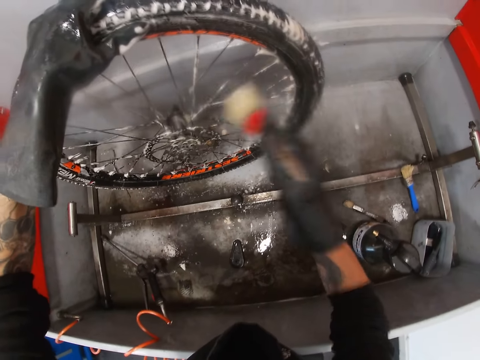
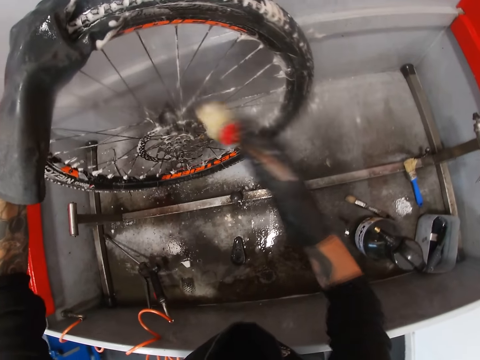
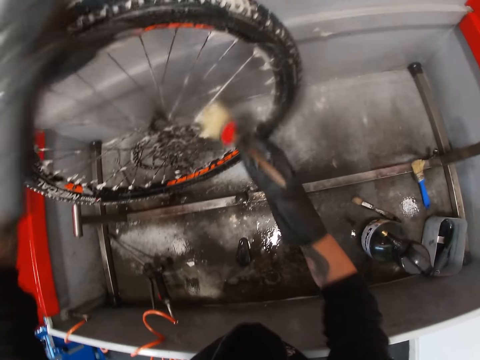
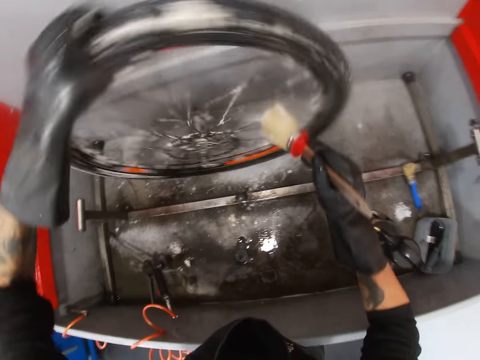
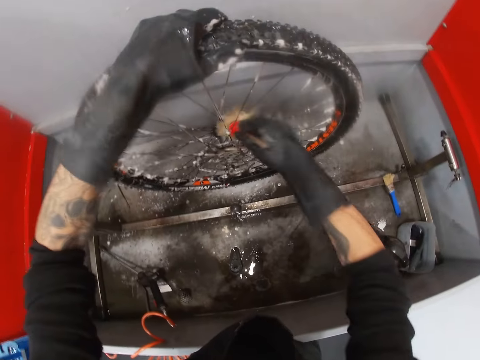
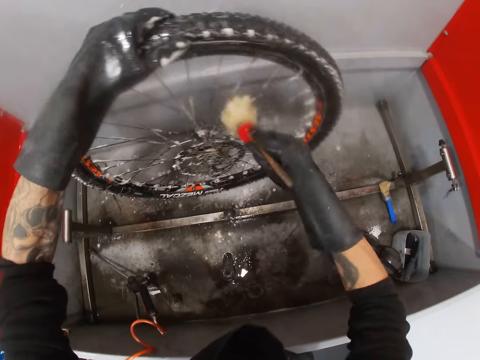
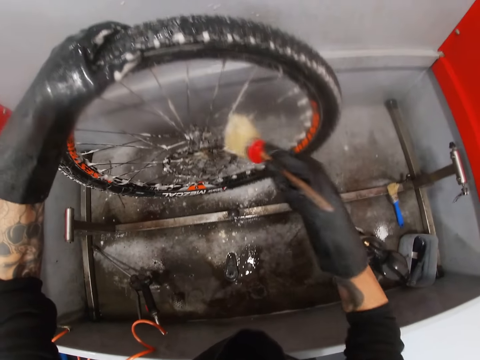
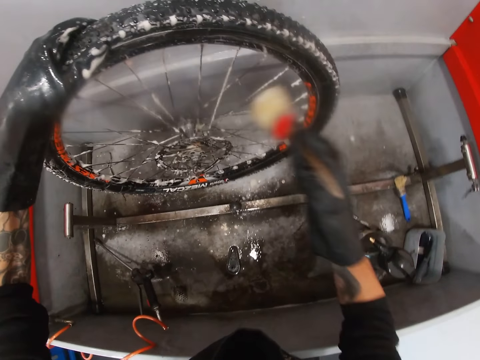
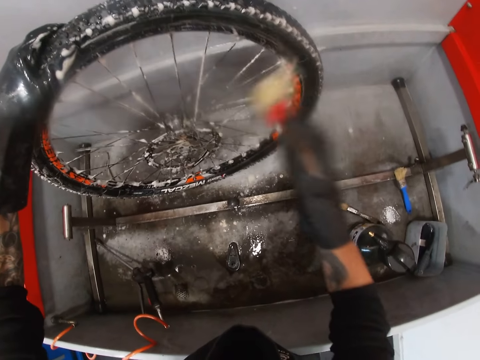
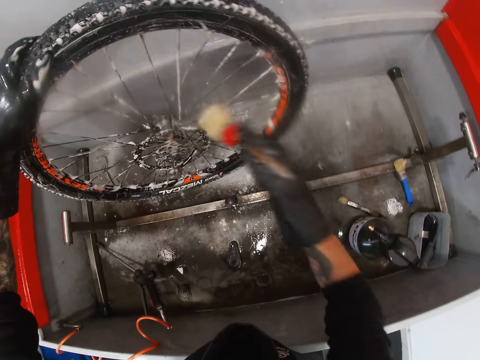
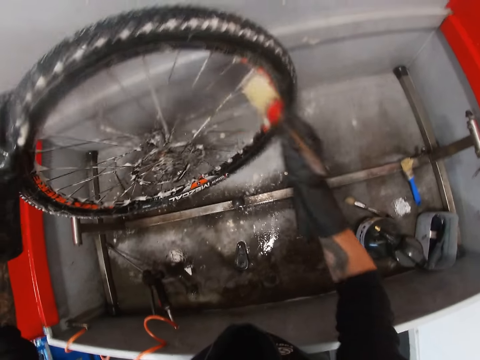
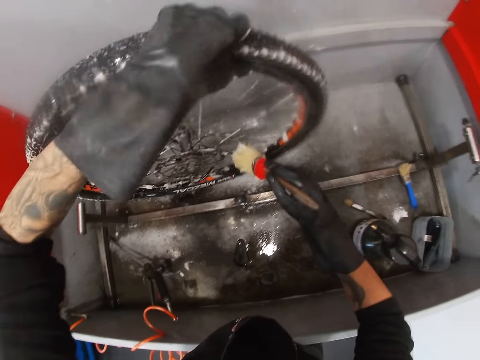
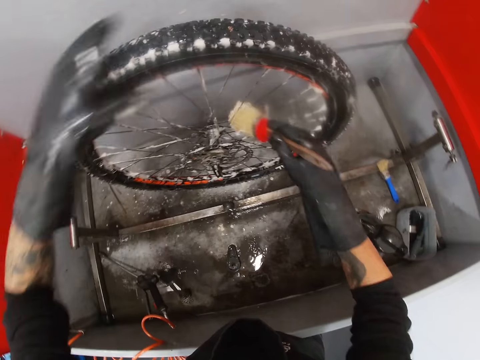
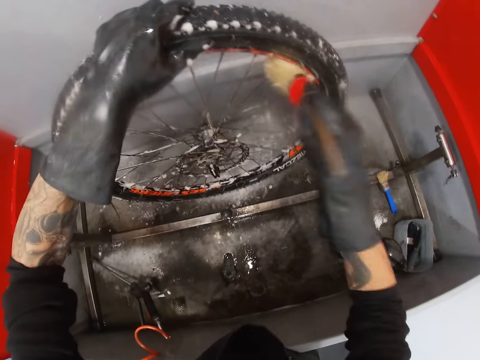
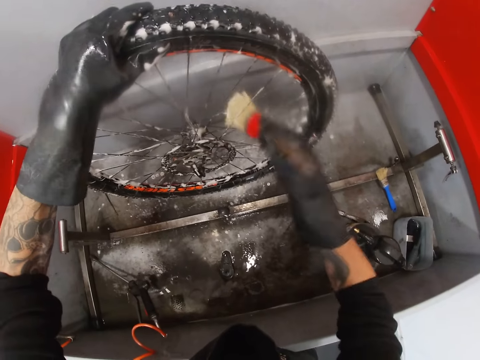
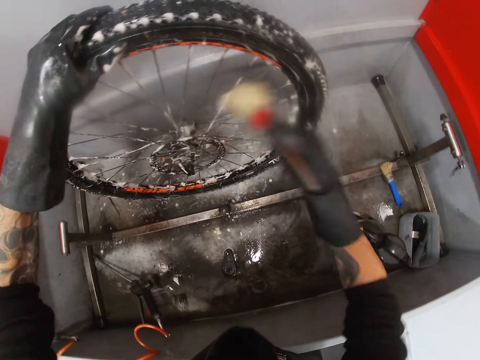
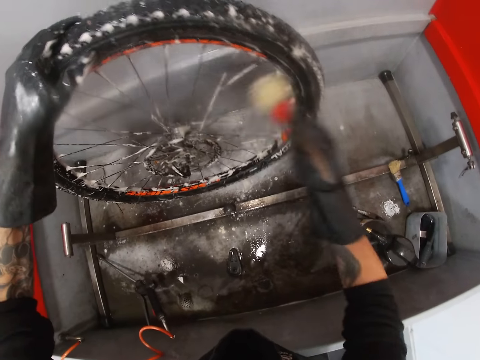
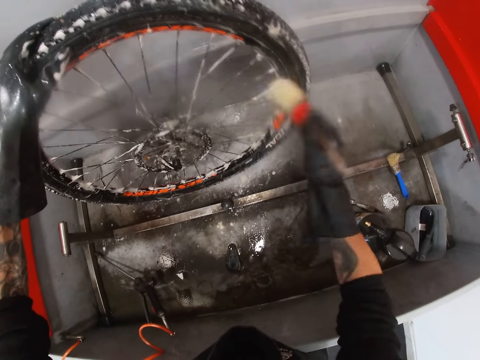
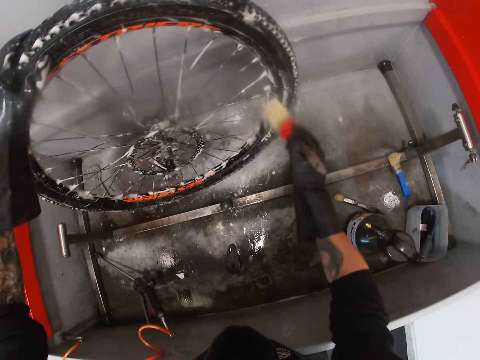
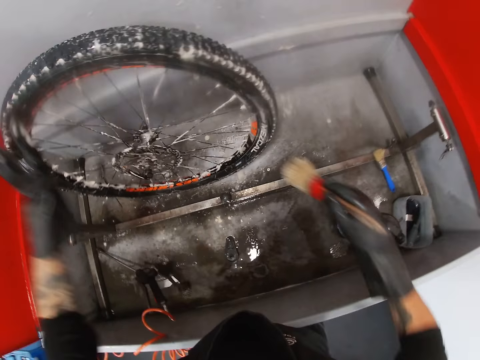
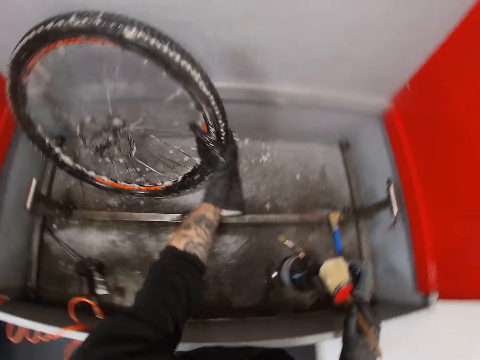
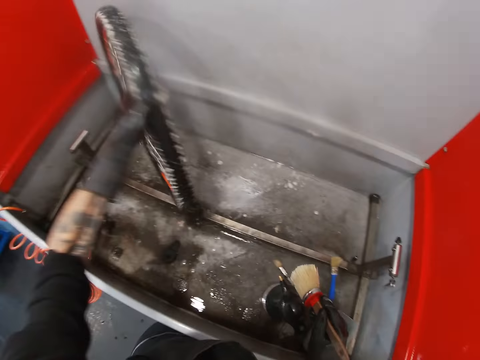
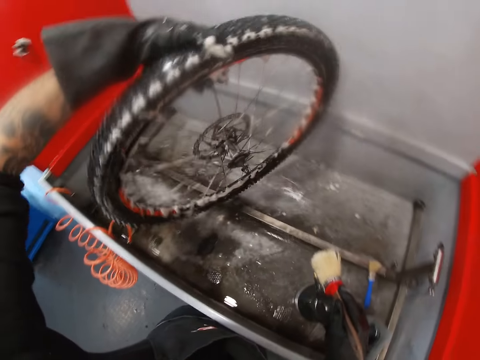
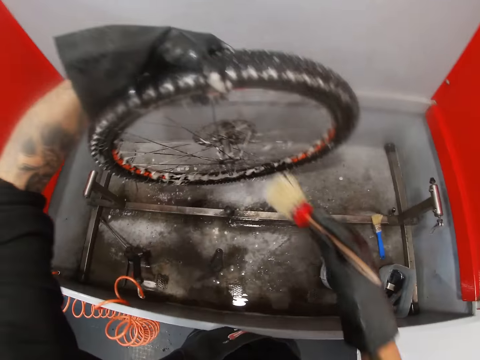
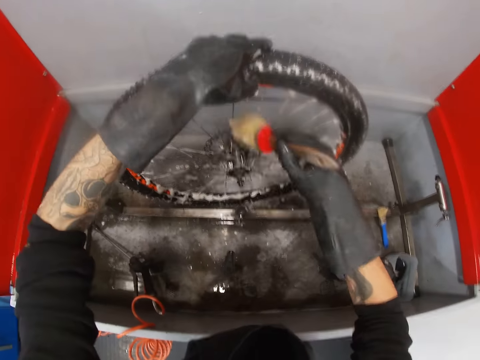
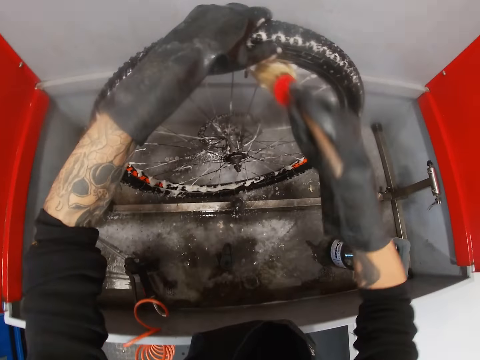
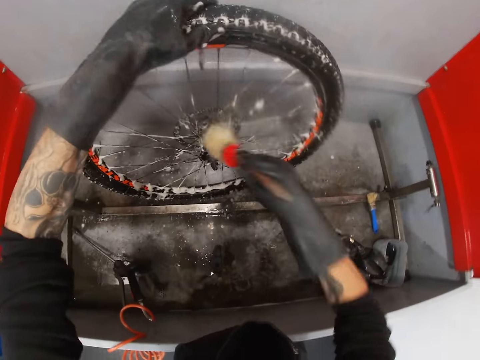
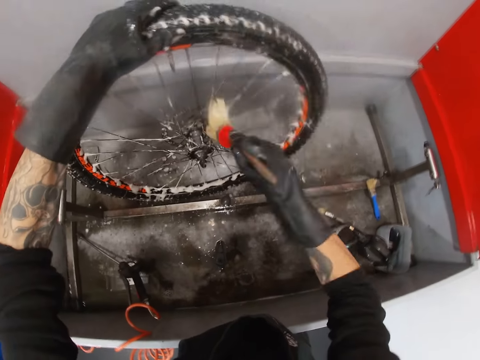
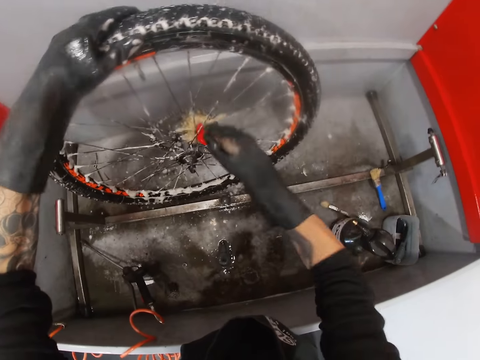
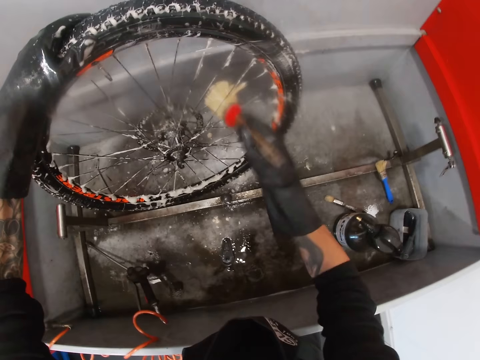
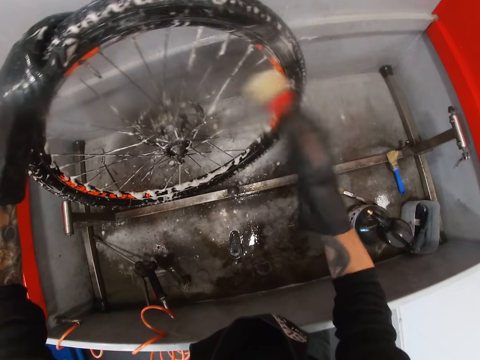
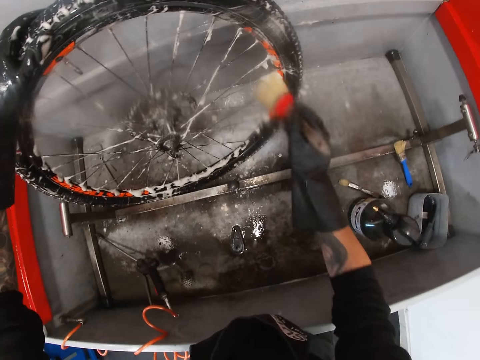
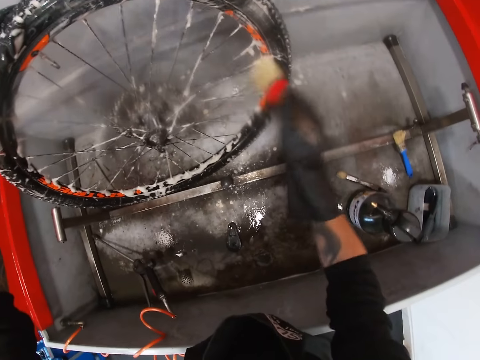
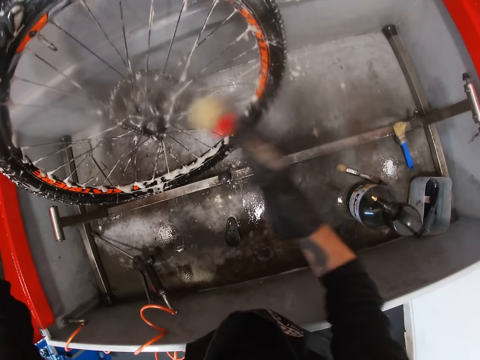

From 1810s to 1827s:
The camera wearer cleans the bicycle tyre hub with the brush. He adjusts the bicycle tyre with his gloved left hand. He brushes the bicycle spoke with the brush in his gloved right hand. He rotates the tyre. He cleans the bicycle tyre hub with the brush. He turns the bicycle tyre with his gloved left hand. He brushes the bicycle spoke with the brush in his gloved right hand.

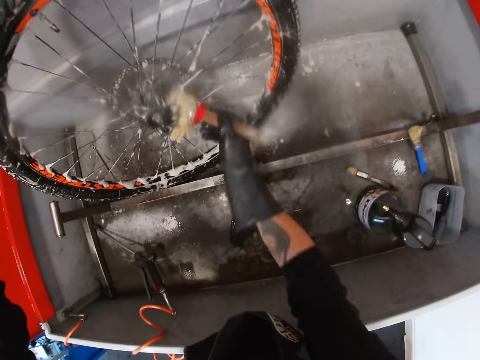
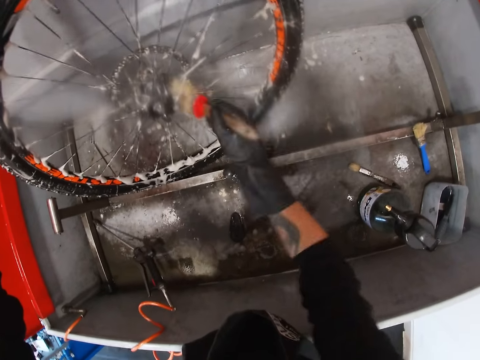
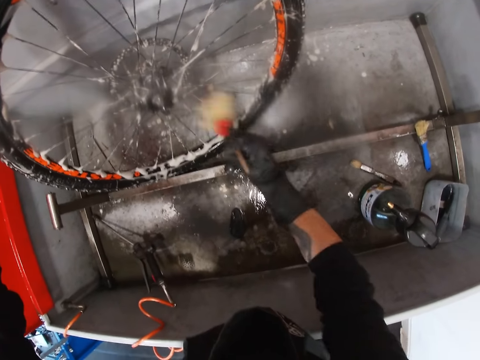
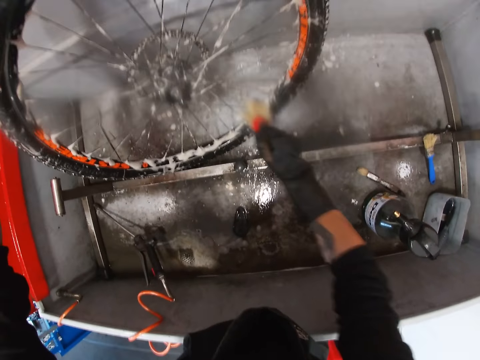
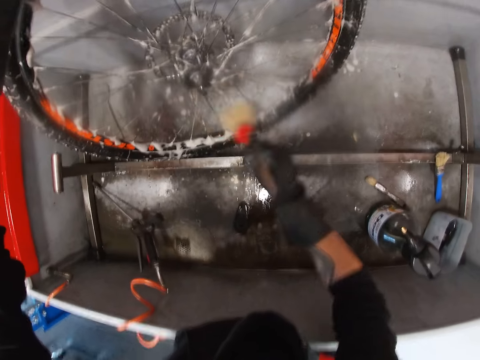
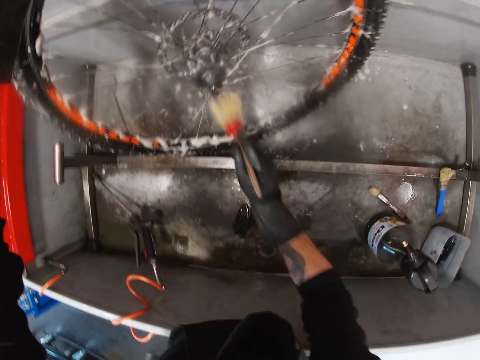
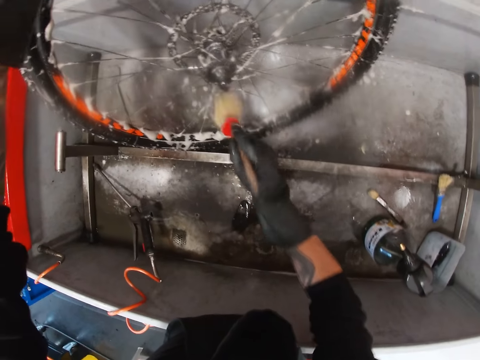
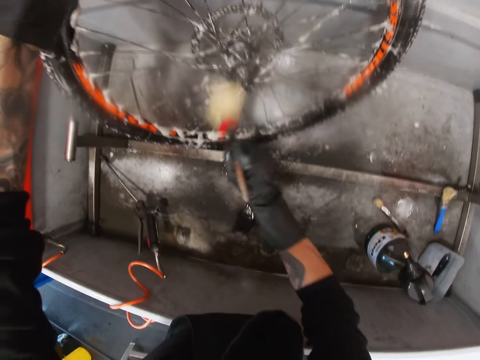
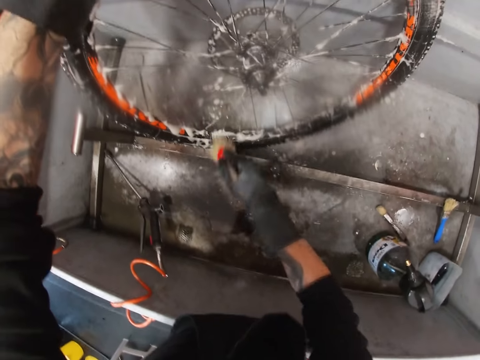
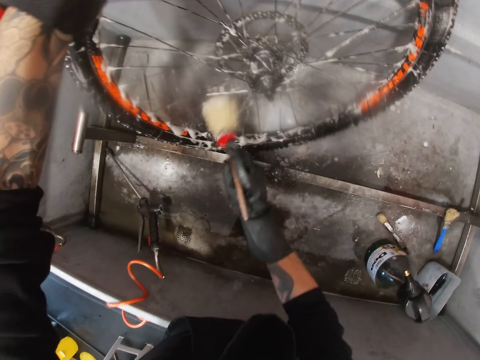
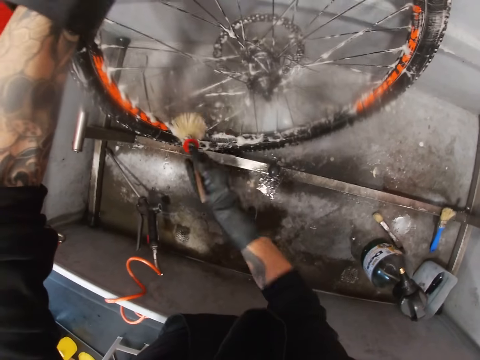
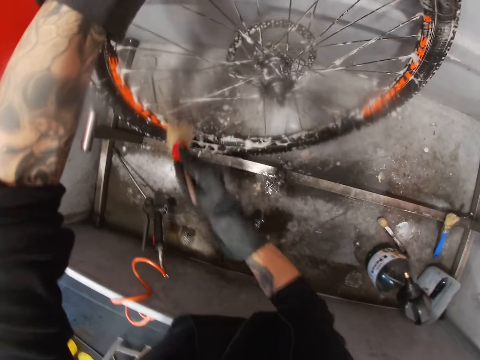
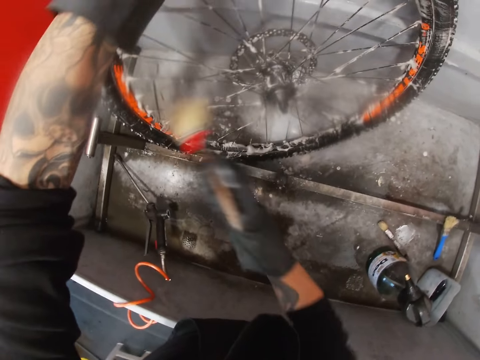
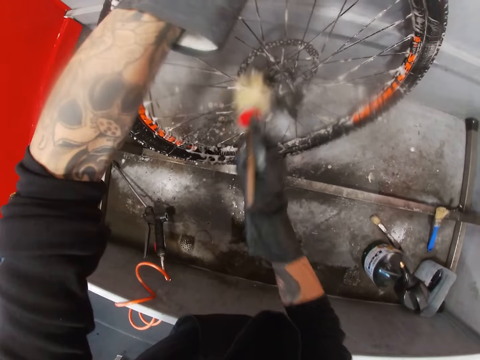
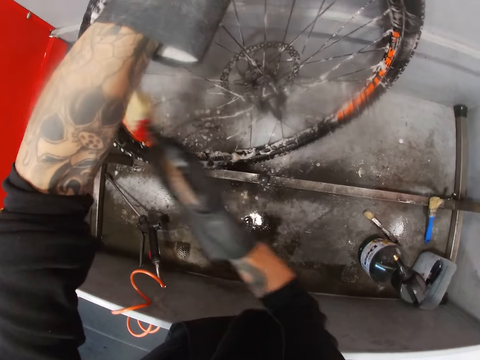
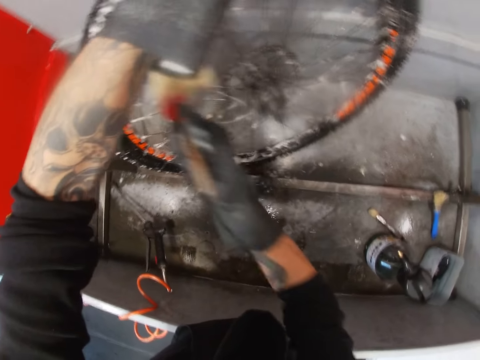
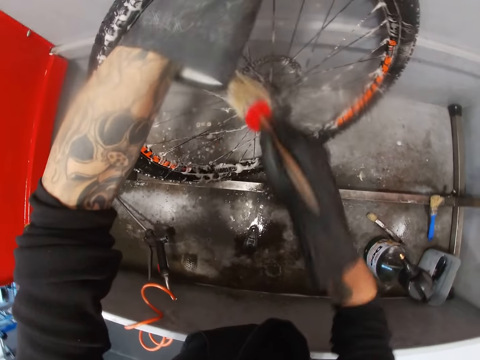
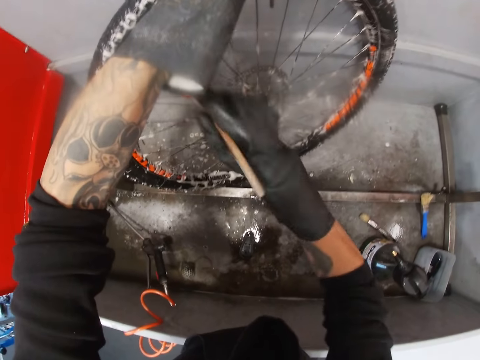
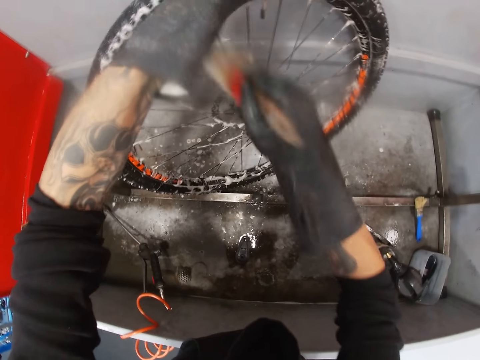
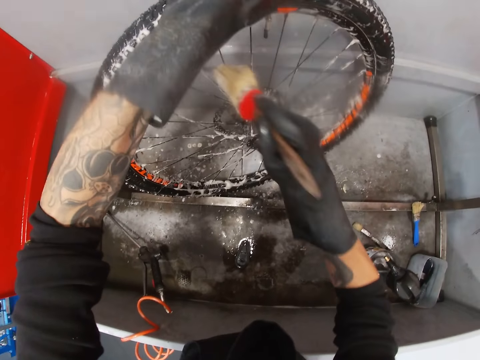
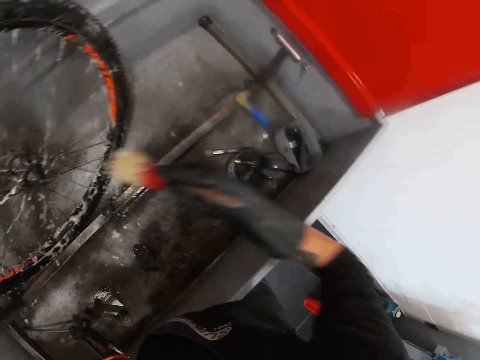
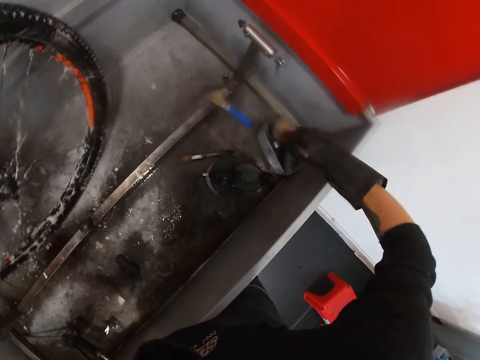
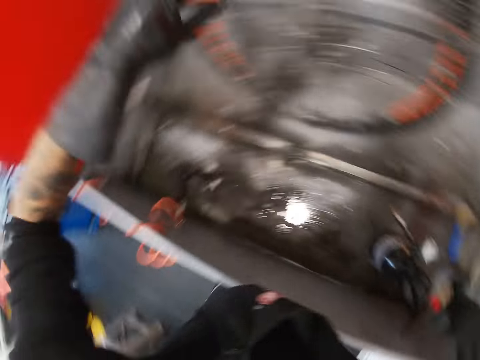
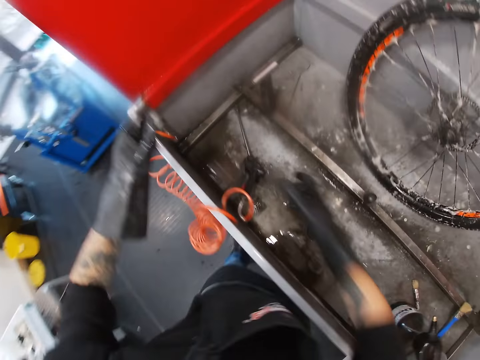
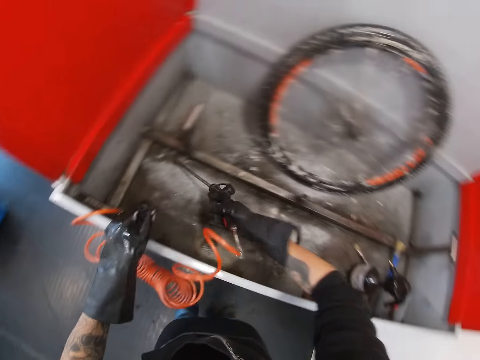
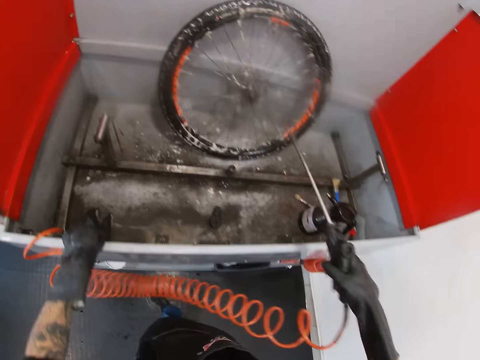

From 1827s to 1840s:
The camera wearer drops the brush inside the container with his gloved right hand. He takes the water hose from the bicycle wash with his gloved right hand.
